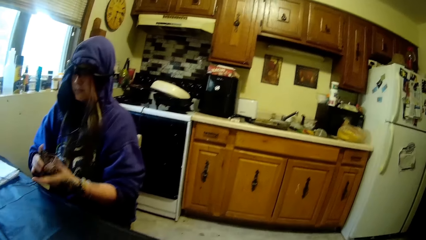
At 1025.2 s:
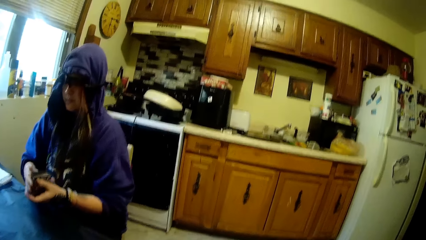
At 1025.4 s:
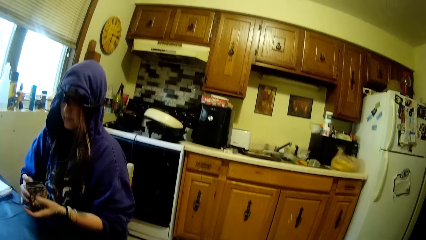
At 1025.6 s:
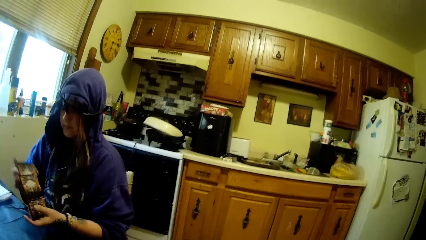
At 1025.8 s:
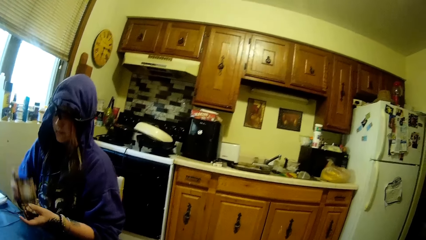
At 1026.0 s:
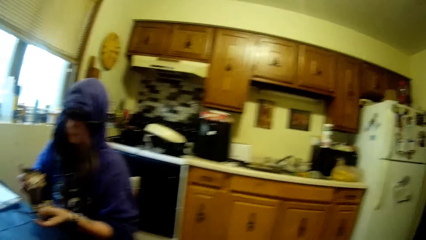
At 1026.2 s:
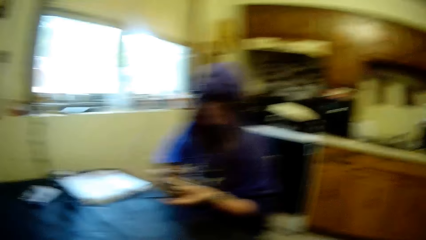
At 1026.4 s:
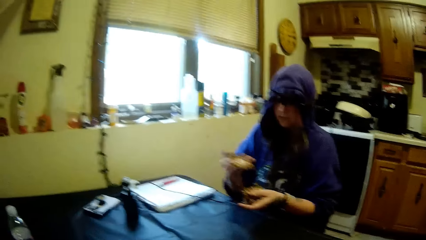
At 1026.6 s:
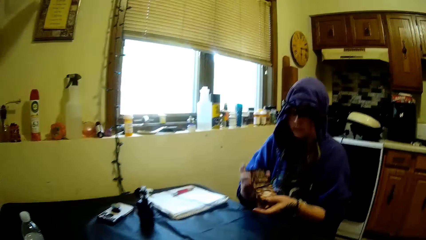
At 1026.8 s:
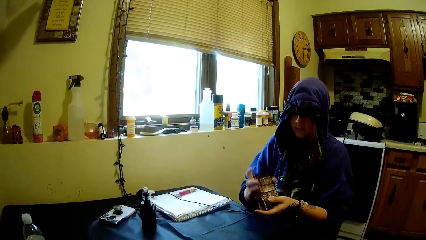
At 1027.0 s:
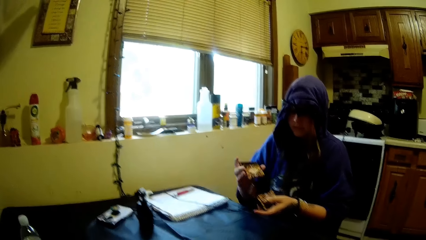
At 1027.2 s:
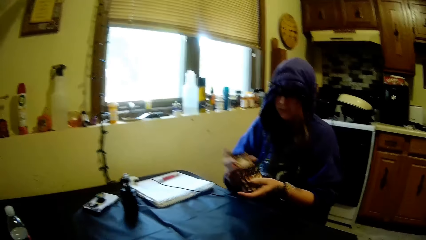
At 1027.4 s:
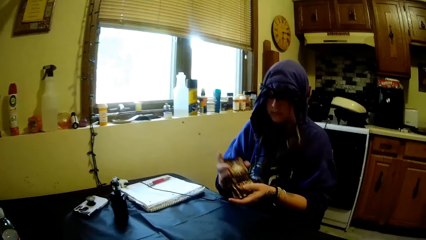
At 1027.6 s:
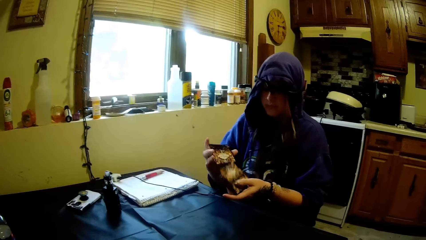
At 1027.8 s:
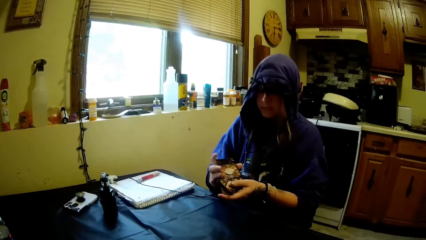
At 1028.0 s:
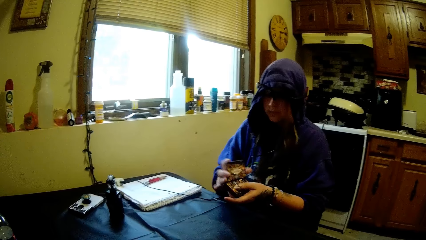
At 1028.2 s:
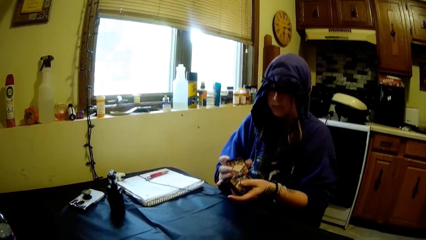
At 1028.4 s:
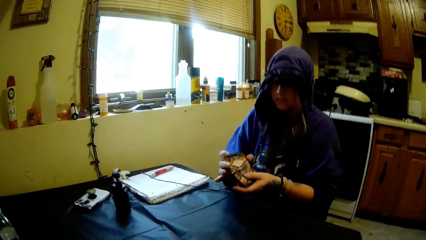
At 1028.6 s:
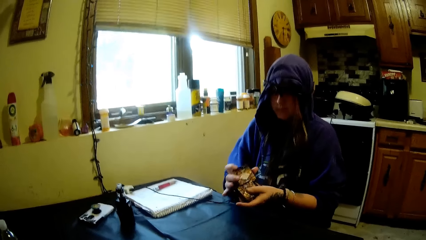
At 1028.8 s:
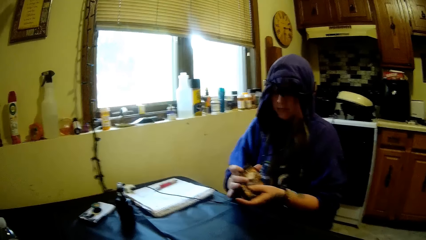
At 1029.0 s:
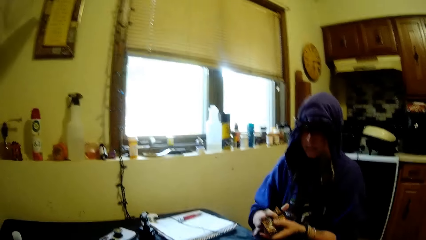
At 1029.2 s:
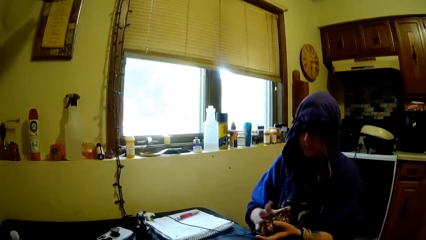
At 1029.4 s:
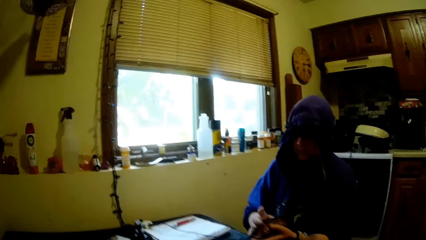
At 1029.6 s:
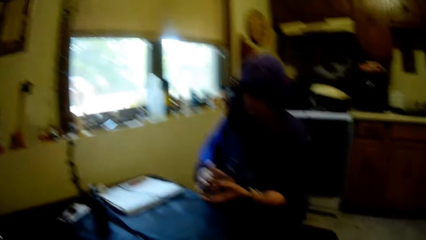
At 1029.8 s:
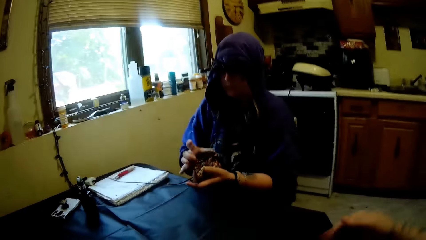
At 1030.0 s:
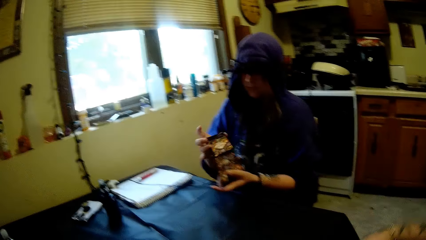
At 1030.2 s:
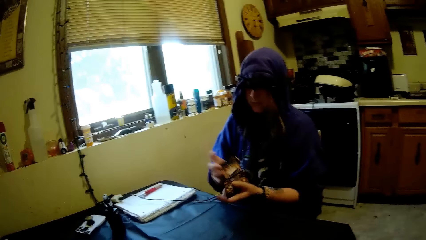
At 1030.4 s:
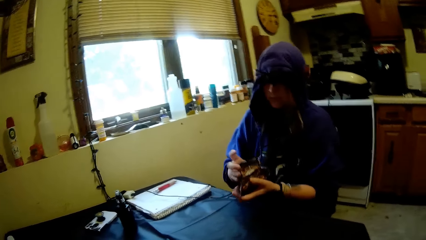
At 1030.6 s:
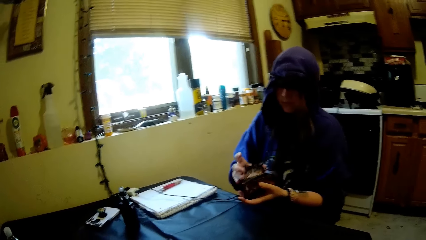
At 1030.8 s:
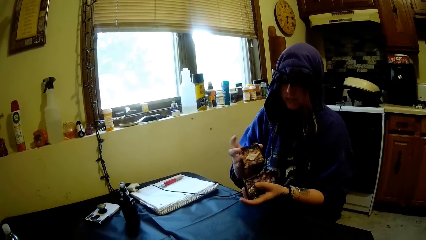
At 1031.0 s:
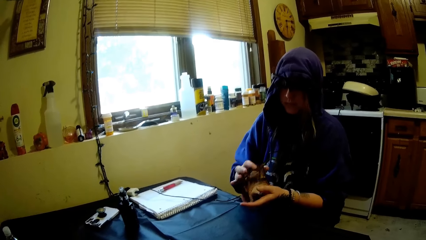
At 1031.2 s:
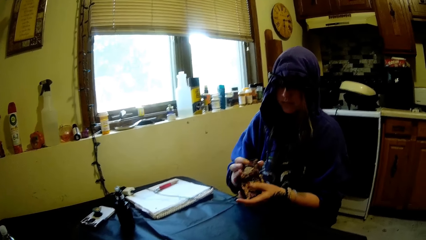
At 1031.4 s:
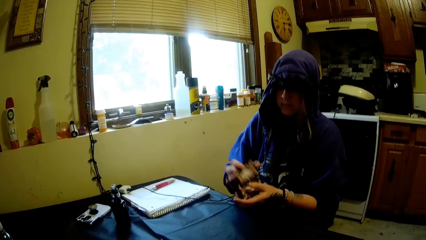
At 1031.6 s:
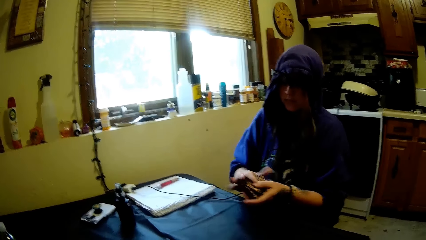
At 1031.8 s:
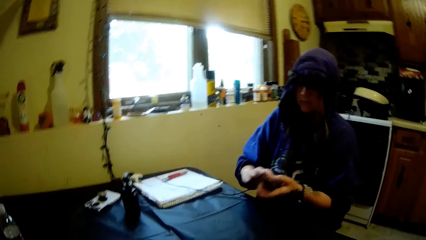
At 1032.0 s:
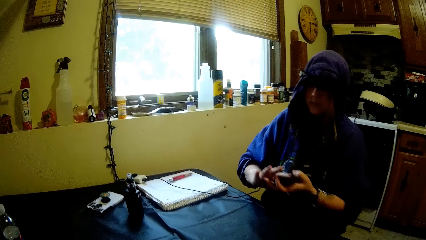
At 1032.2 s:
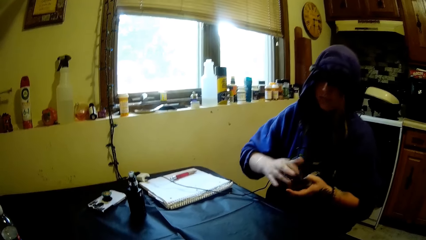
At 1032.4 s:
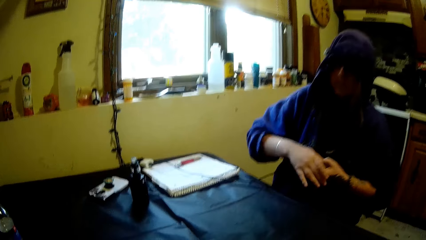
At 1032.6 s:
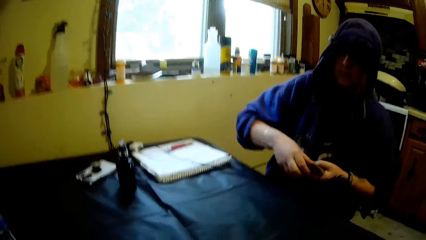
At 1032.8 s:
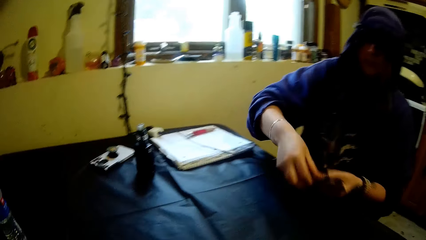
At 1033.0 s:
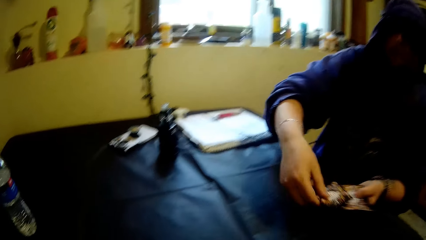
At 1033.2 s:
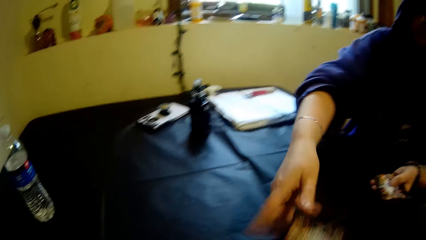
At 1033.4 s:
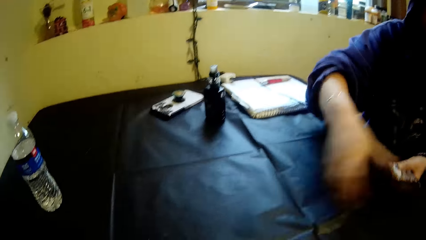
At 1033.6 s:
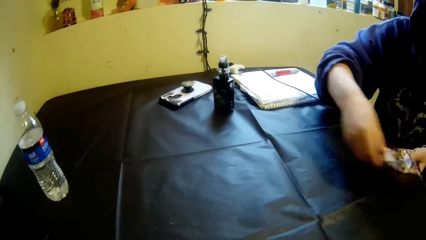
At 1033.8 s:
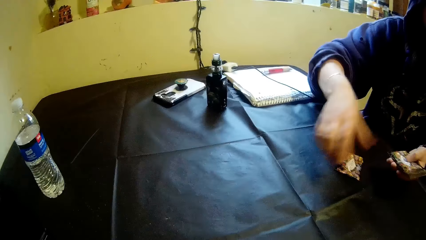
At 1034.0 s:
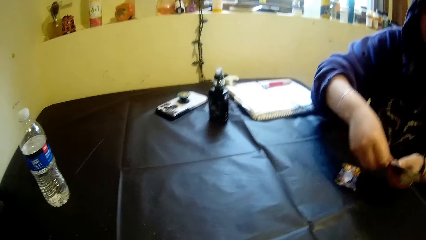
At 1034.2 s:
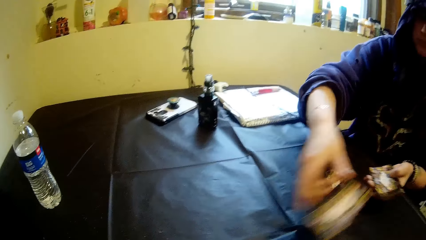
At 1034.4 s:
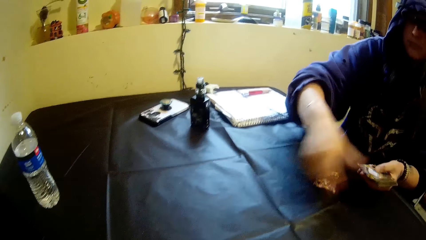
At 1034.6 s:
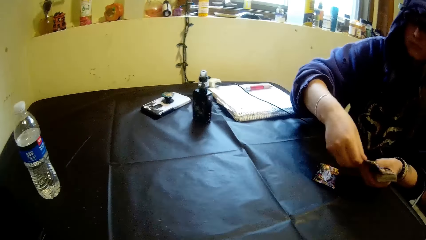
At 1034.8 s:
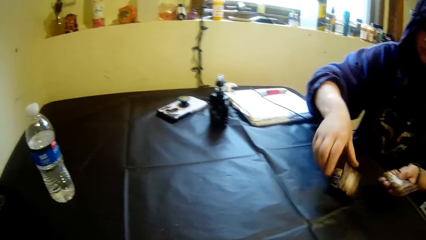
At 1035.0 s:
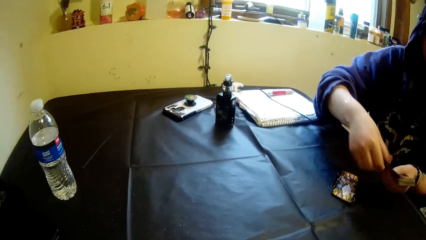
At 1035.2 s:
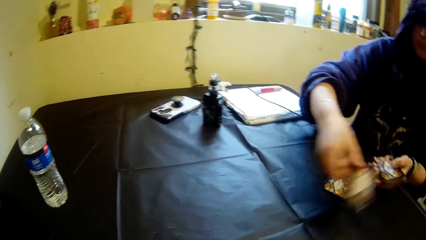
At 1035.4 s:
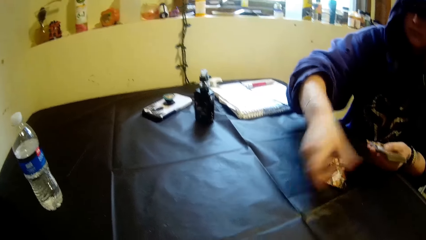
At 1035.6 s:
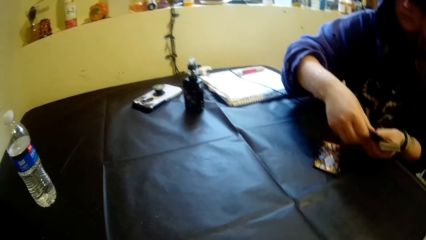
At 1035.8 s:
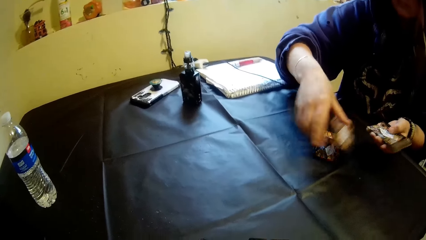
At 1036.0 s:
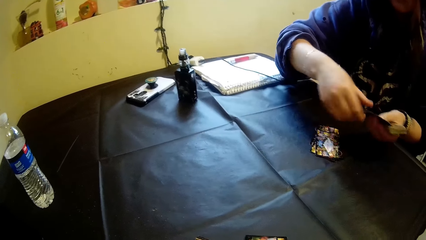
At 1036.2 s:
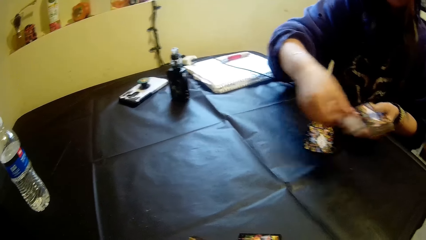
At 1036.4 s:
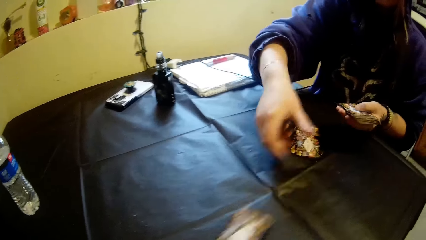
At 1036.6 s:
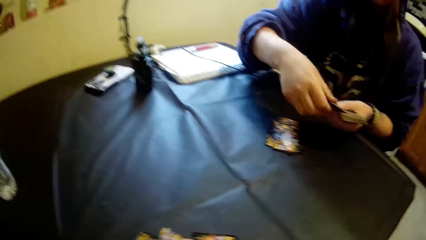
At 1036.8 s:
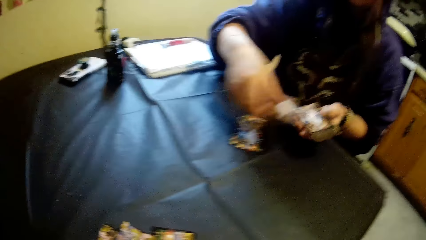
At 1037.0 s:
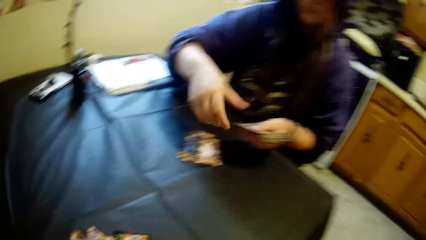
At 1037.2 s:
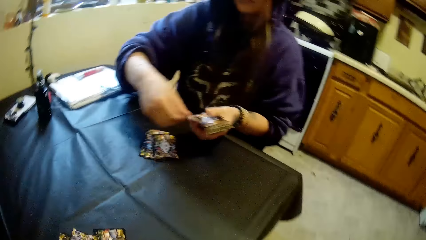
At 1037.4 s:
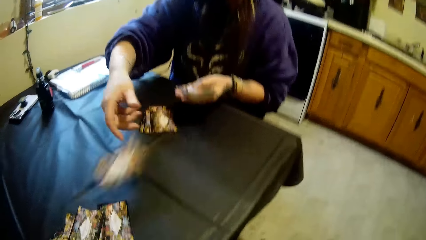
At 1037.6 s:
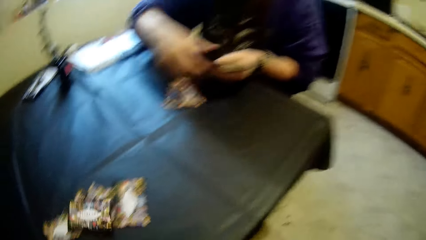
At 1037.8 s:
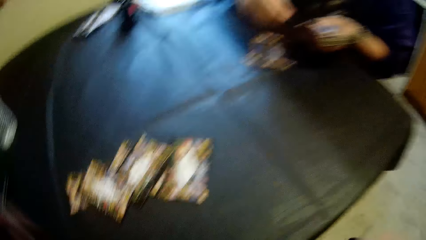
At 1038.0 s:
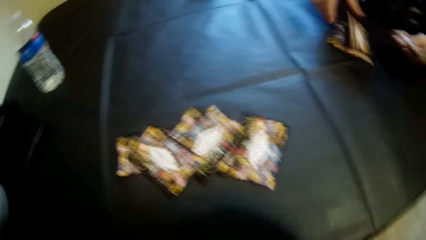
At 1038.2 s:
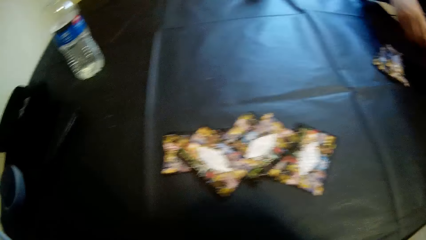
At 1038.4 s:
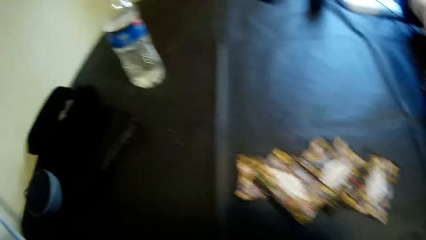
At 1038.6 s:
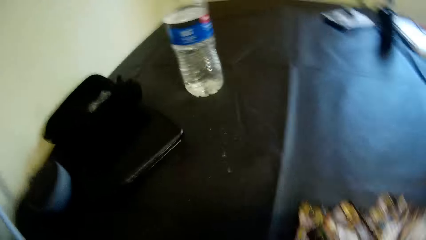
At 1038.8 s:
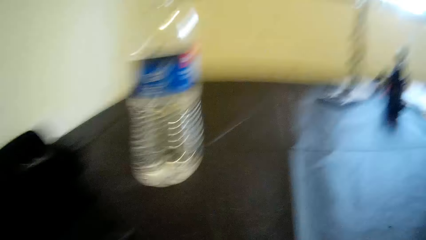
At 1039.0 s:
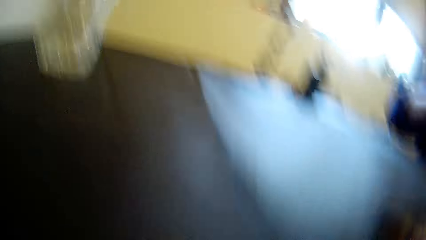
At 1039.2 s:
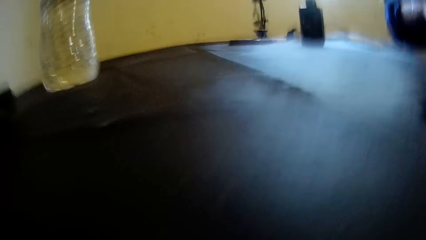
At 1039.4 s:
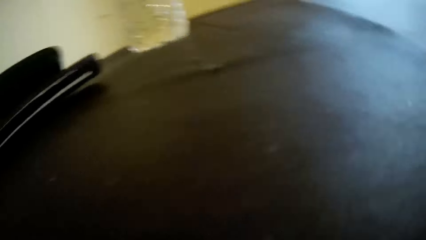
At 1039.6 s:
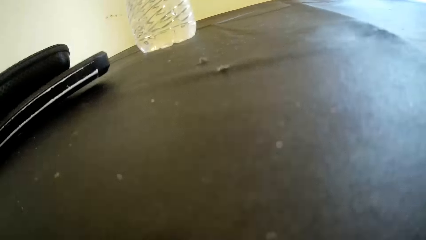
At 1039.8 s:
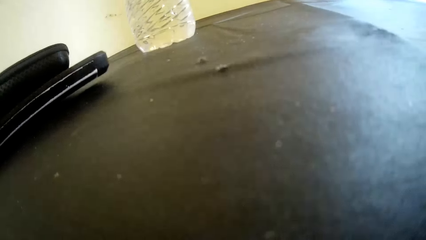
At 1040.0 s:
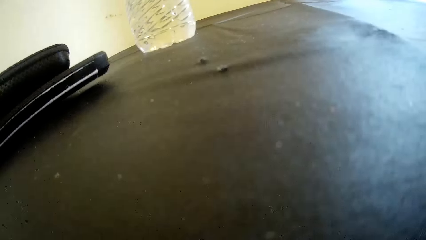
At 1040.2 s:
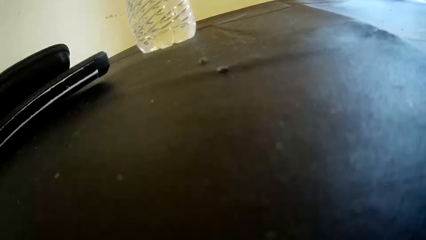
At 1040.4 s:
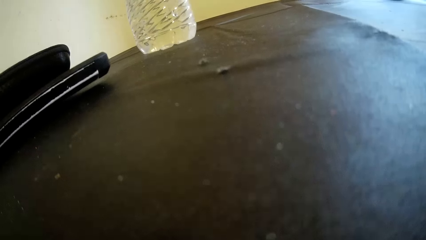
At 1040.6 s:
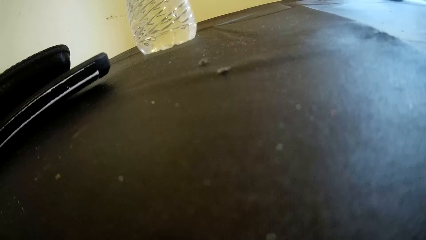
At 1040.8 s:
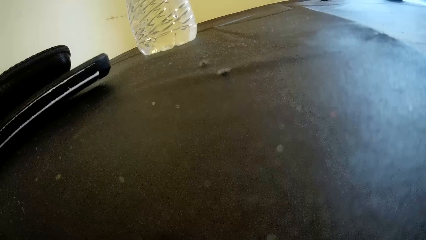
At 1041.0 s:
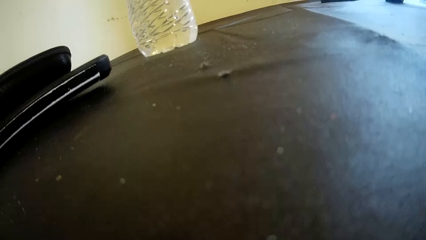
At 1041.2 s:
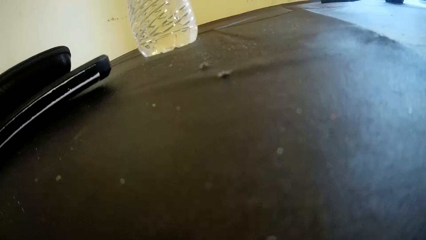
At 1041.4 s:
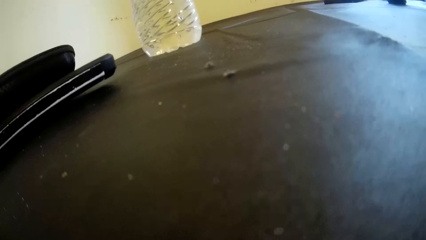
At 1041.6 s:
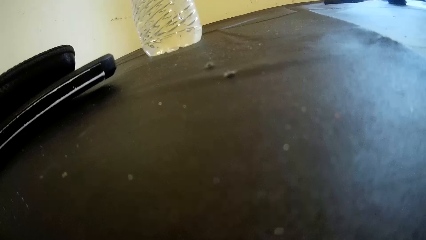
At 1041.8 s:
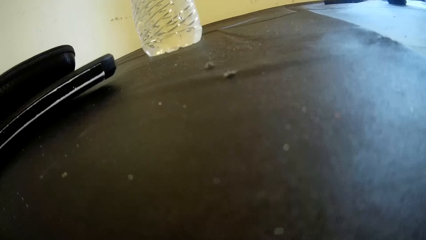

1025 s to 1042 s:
A woman shuffles the cards in her hands. The camera wearer lifts the right hand. She looks around. She serves the cards in her right hand on the table. She looks at the playing cards on the table. She looks at the table.
